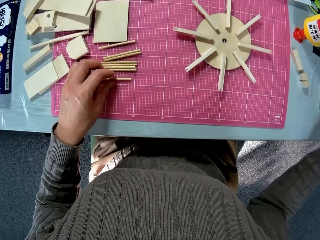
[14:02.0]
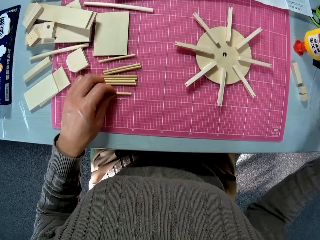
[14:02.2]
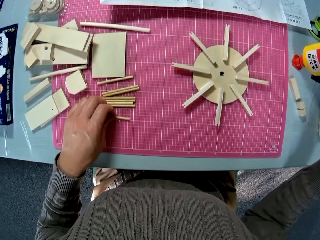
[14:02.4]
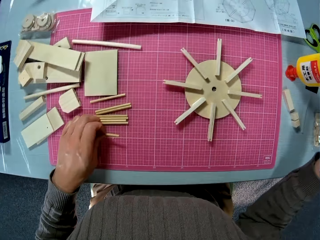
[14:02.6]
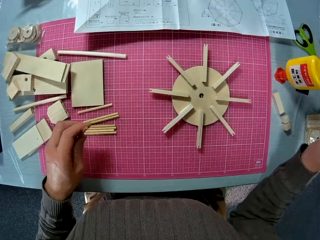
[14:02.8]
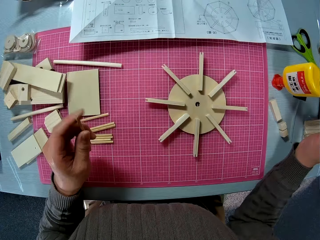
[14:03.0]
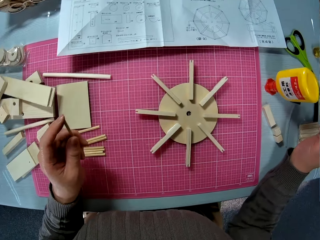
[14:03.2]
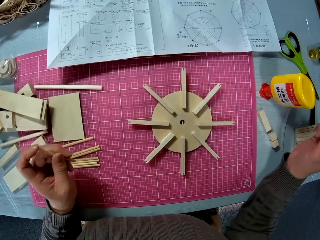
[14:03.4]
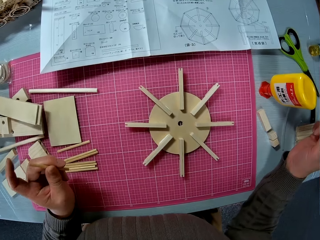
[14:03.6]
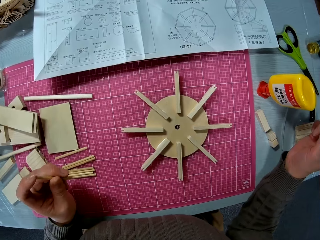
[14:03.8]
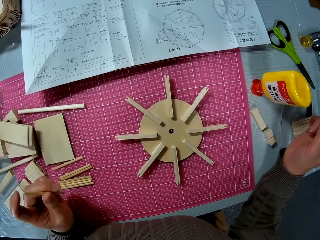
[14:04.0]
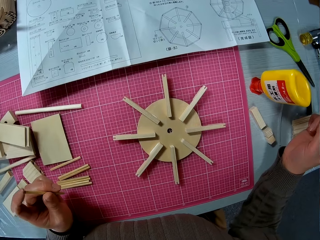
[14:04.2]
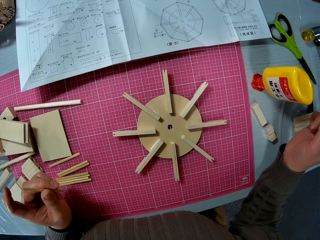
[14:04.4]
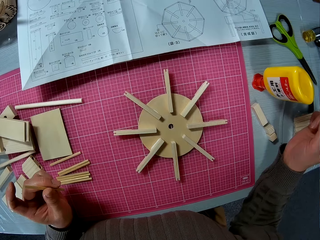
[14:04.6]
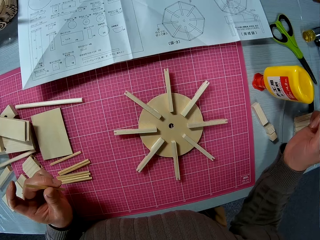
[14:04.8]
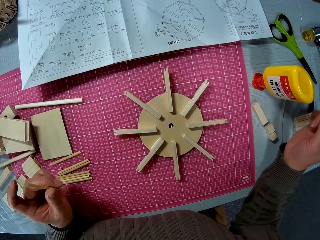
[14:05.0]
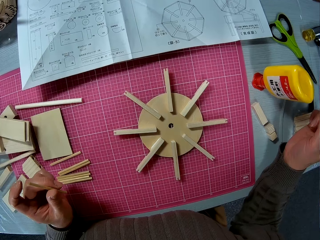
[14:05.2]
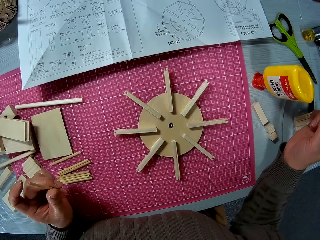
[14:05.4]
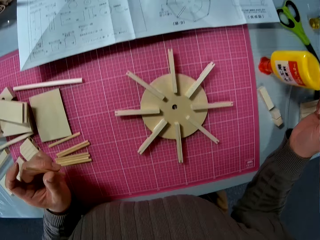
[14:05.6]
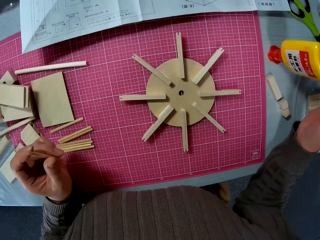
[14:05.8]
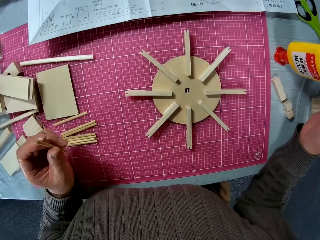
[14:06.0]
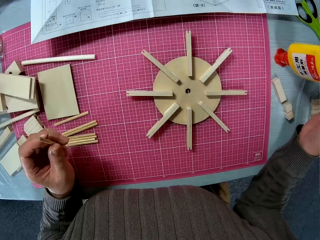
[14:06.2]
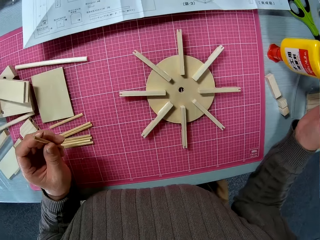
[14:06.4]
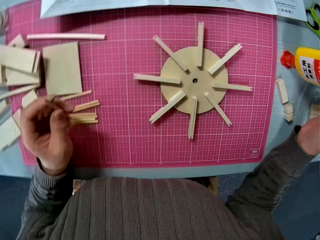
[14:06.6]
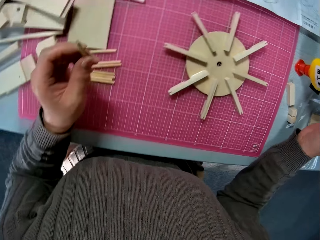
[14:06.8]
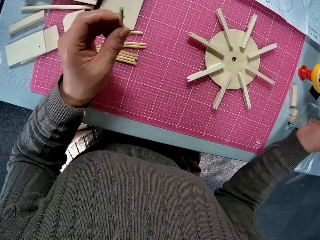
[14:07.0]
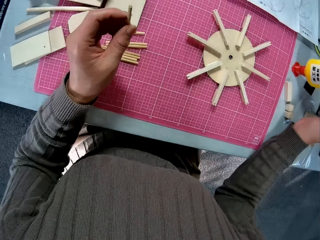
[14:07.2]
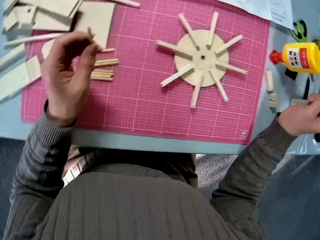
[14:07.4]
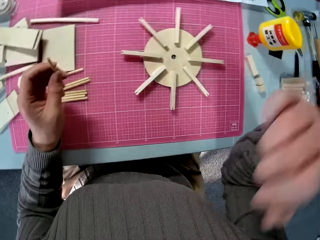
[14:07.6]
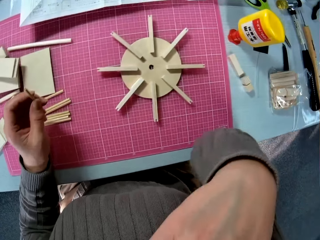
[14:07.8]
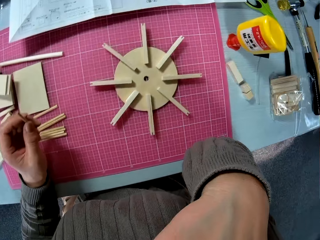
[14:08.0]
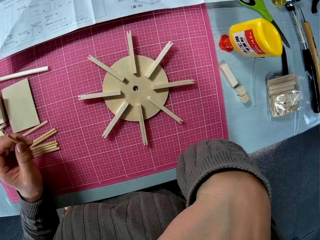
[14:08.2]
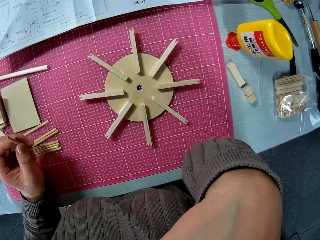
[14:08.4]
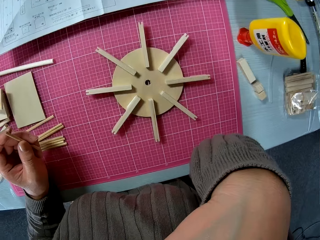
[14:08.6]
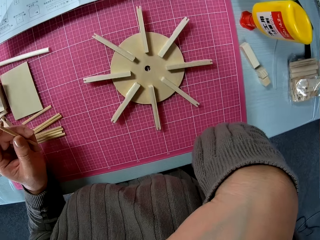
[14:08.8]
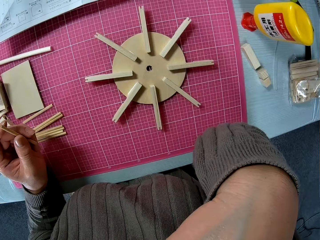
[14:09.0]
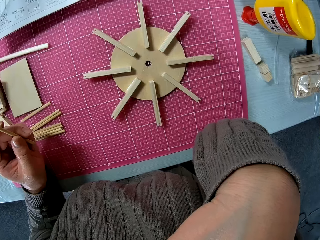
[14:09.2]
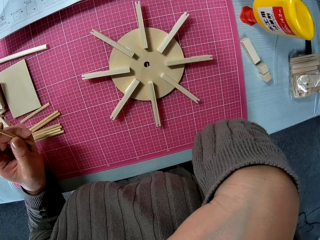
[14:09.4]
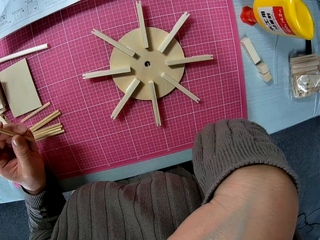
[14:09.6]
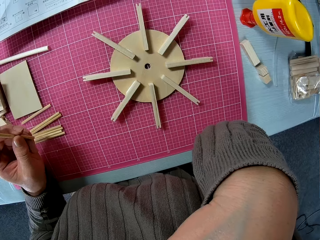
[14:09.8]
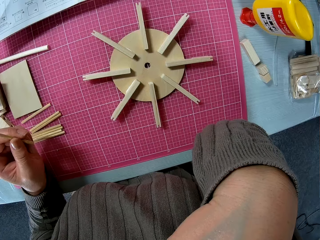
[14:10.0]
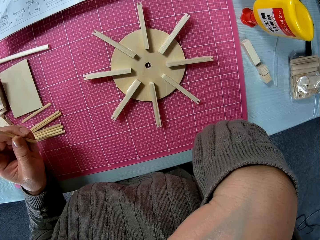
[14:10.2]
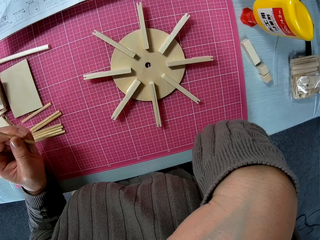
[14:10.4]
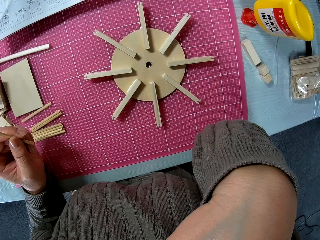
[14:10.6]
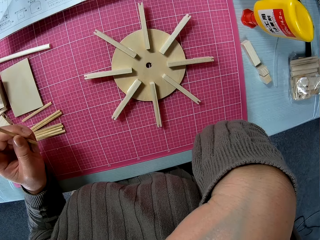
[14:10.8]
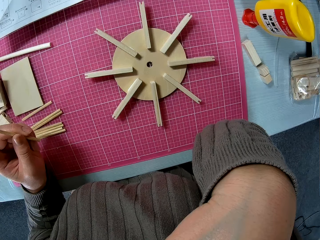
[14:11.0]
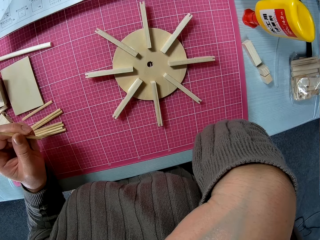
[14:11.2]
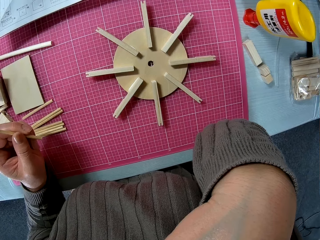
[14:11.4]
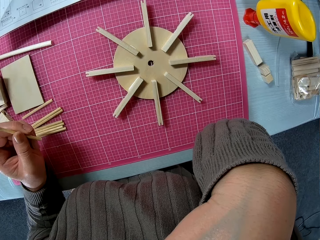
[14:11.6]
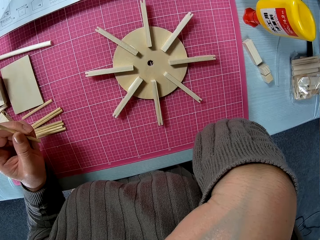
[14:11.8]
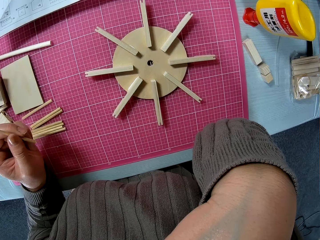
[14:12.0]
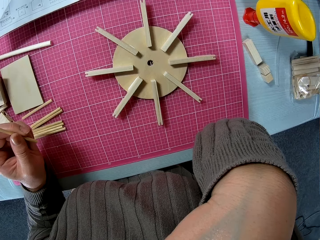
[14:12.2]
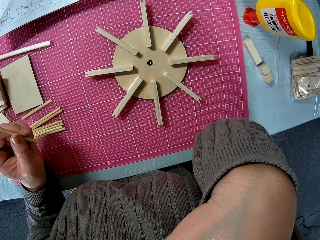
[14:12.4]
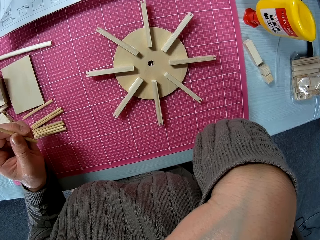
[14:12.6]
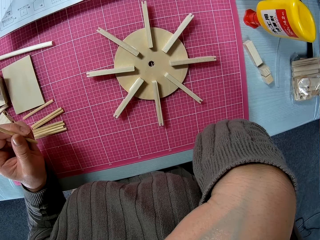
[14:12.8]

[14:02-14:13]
The camera wearer drops the nylon on the table. They look at the wooded art. They lift the hand.

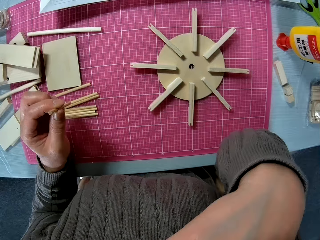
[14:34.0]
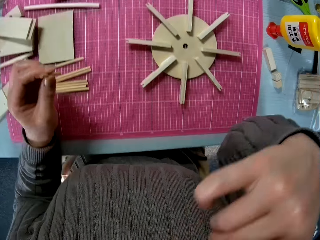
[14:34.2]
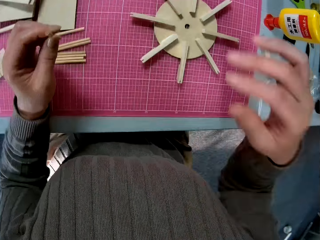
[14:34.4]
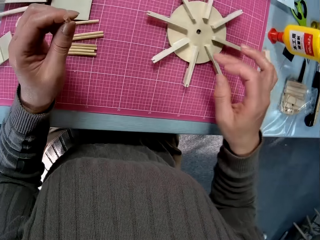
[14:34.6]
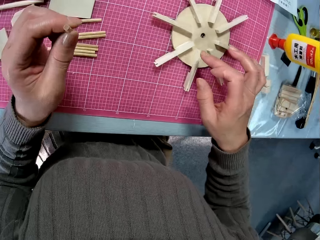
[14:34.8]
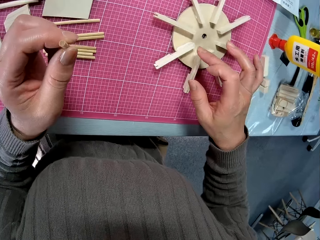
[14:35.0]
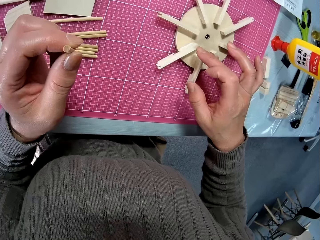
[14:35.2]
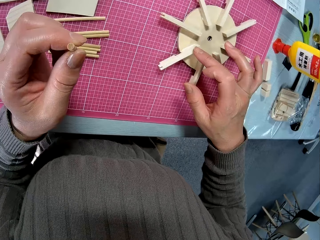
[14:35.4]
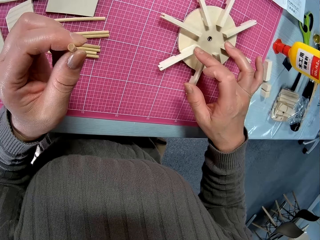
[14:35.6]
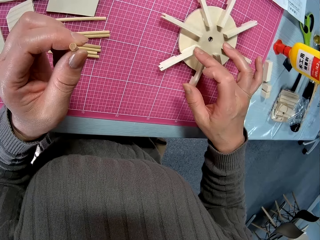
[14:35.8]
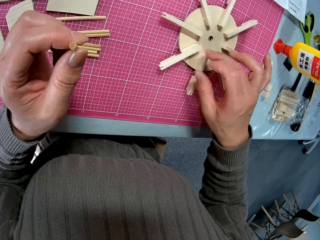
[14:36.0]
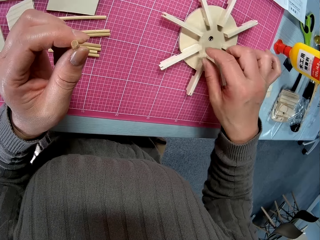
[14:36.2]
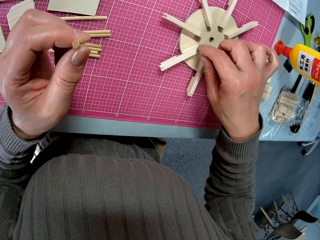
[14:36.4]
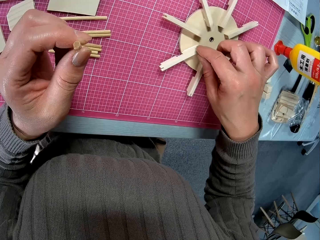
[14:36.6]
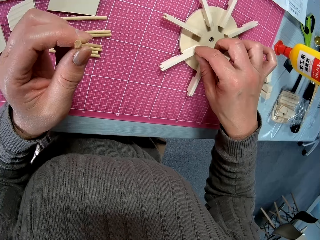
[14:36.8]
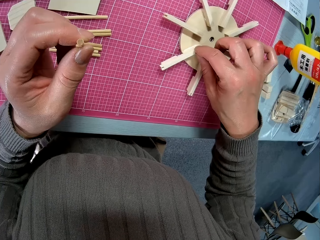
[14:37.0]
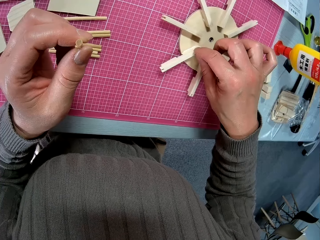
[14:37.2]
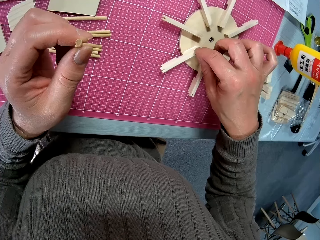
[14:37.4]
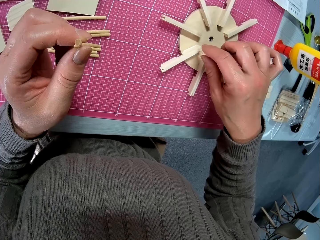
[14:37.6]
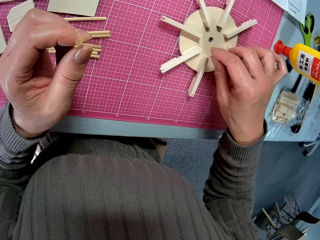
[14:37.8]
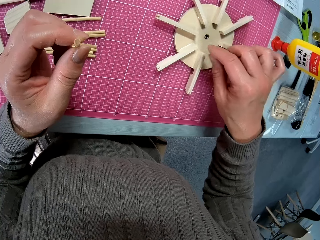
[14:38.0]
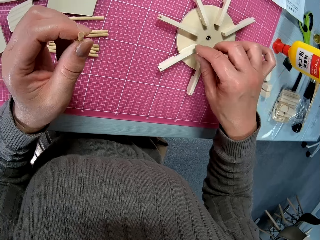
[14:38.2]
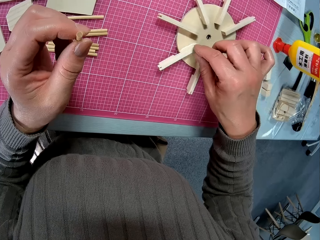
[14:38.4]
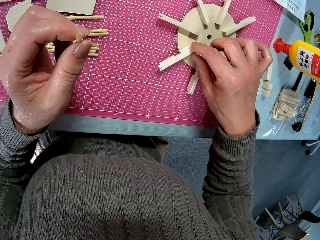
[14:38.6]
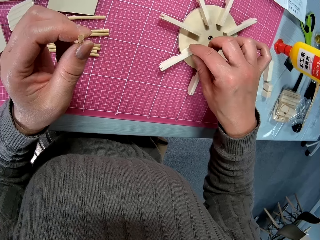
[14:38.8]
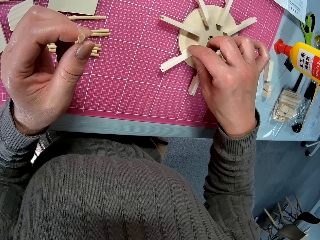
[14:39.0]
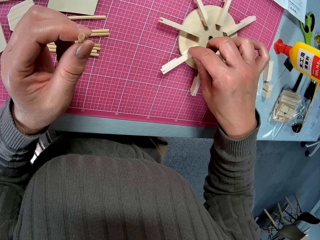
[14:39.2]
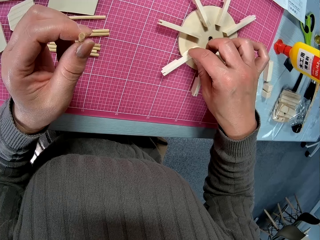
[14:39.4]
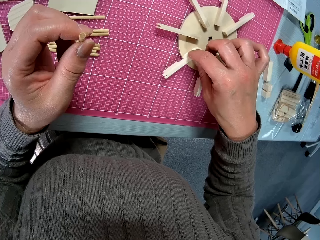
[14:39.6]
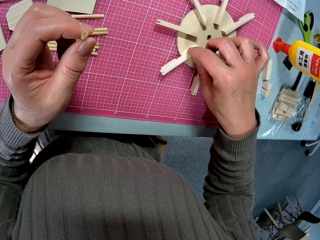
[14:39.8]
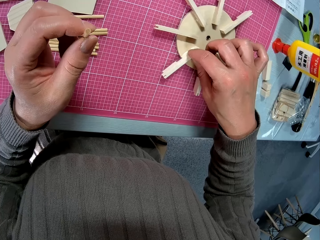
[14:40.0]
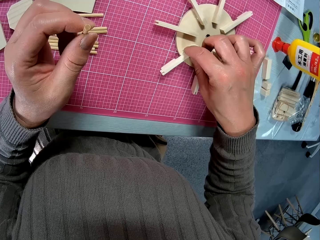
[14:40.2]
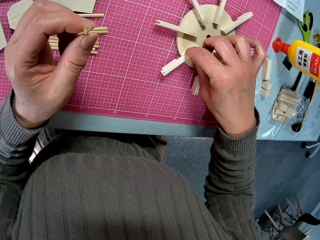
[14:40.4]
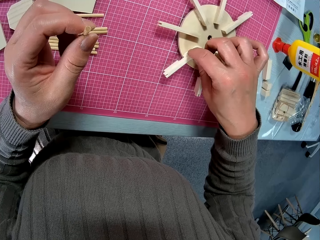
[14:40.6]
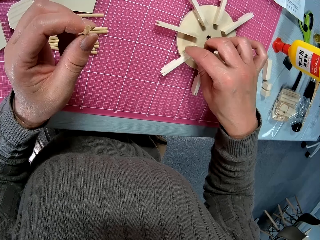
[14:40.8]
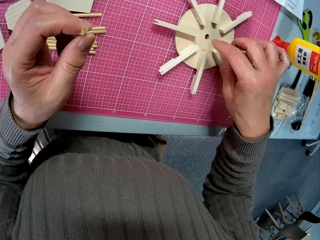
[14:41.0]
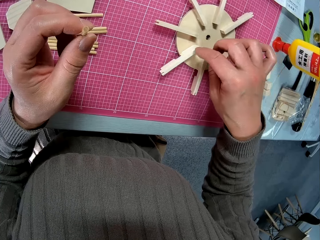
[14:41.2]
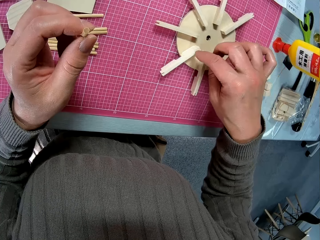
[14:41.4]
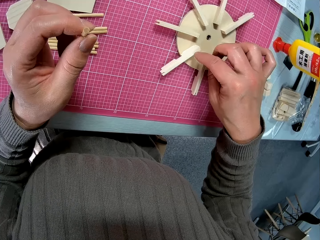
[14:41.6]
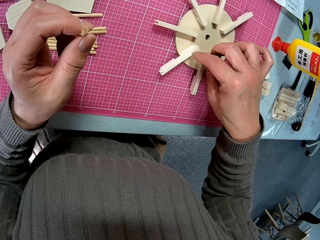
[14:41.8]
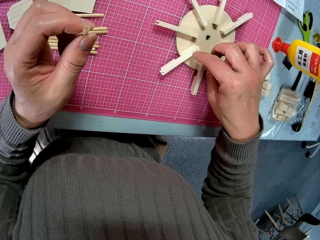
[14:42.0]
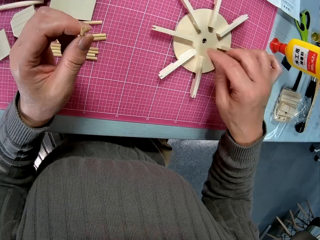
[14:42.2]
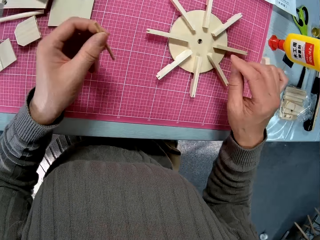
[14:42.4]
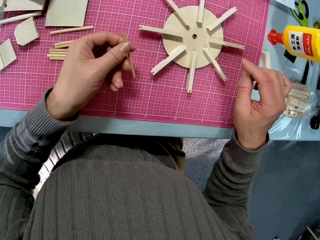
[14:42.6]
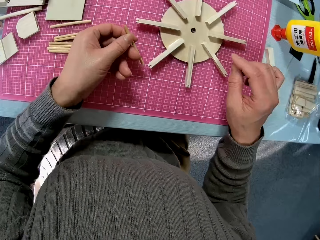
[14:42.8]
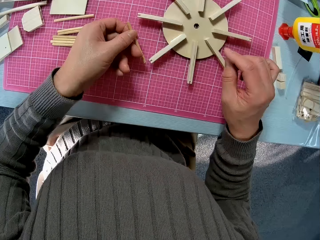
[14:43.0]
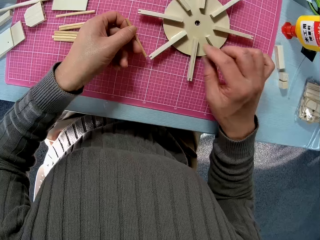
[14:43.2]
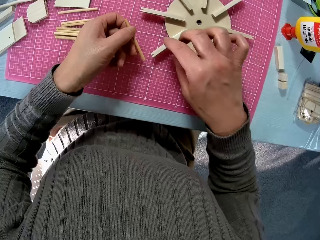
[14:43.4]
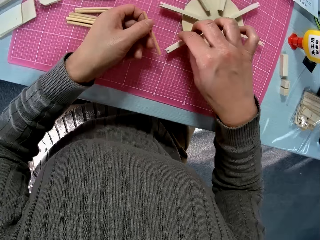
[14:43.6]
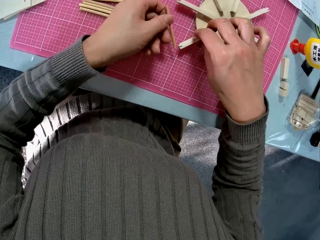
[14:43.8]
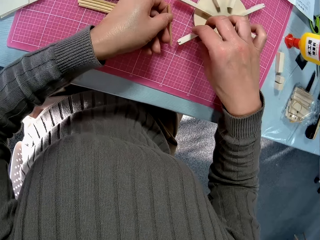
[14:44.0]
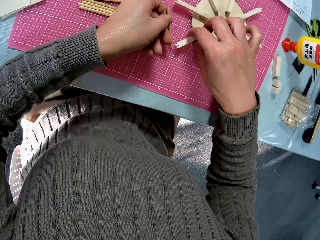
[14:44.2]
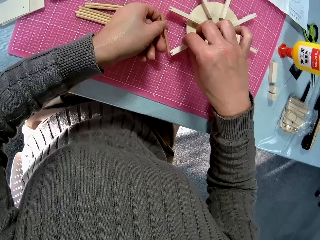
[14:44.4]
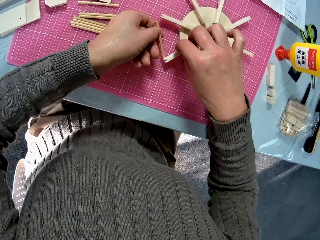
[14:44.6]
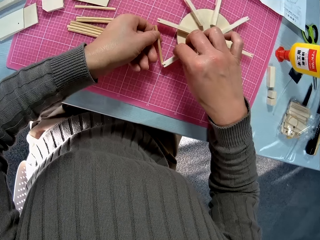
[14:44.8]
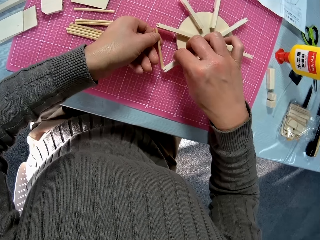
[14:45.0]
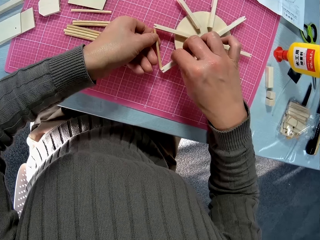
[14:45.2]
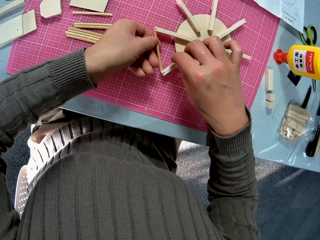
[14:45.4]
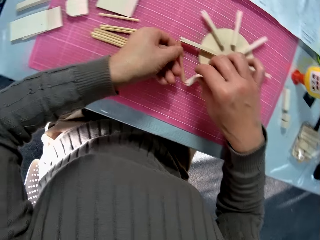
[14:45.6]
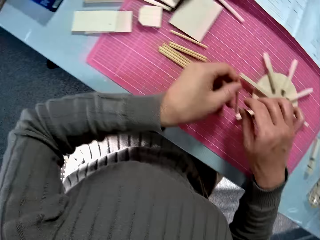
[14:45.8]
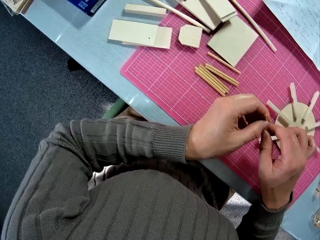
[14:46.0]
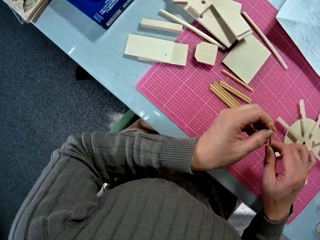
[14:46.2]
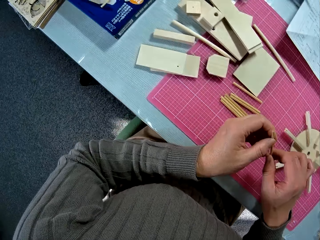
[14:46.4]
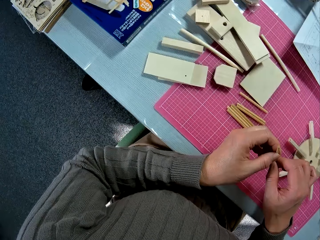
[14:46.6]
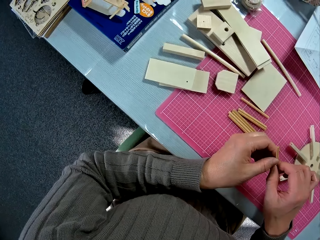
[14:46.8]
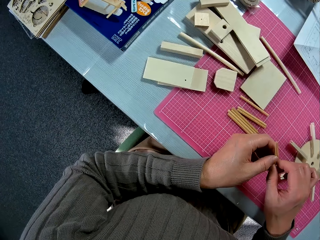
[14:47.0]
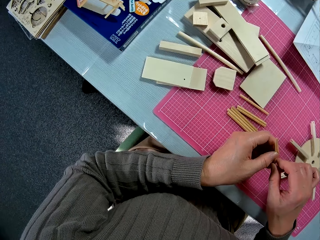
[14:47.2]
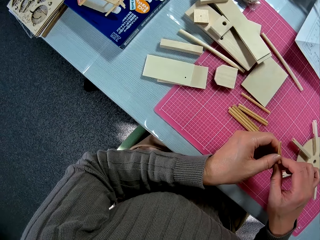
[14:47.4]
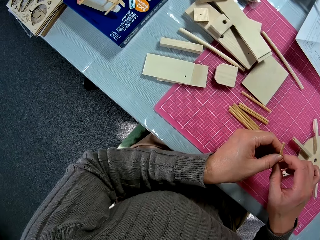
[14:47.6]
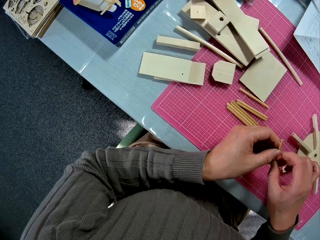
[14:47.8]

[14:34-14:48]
The camera wearer presses down one of the glued pieces of wood on the table. They touch the wooded art. They set in one of the smaller pieces of wood into the bigger piece of wood on the table.
